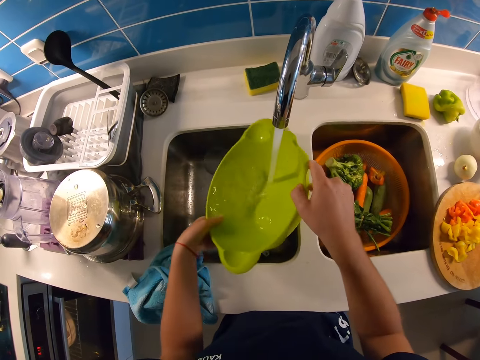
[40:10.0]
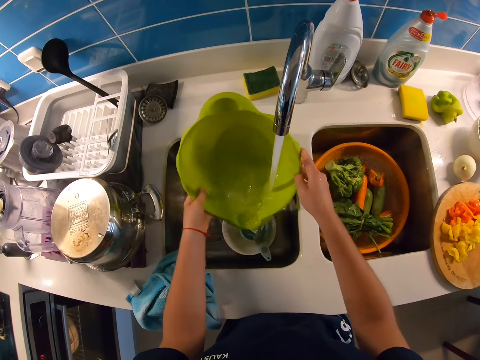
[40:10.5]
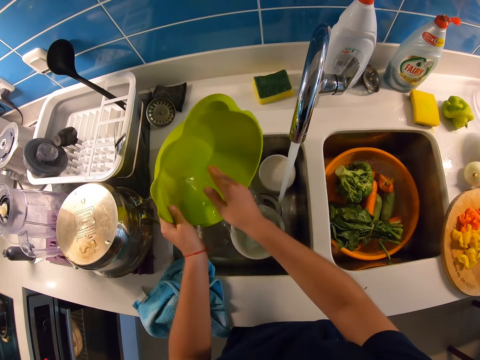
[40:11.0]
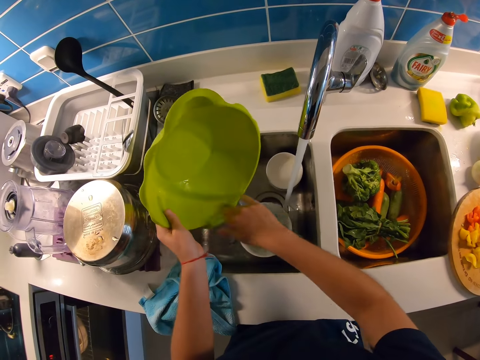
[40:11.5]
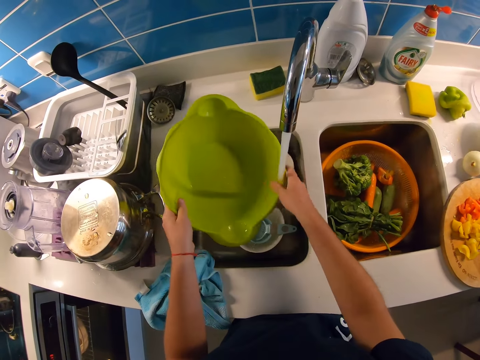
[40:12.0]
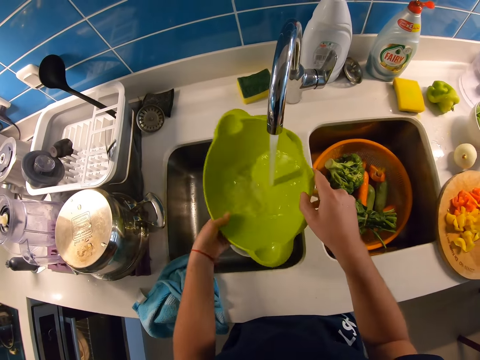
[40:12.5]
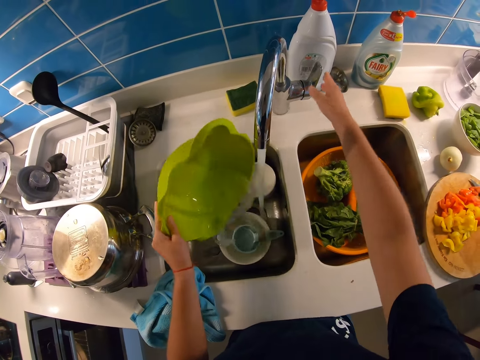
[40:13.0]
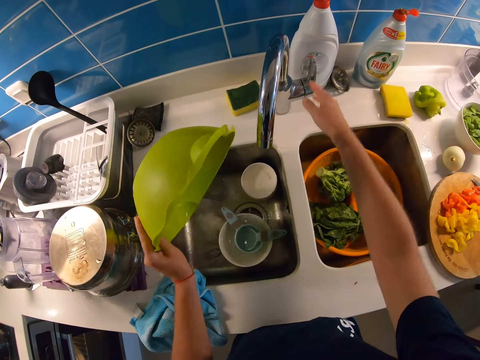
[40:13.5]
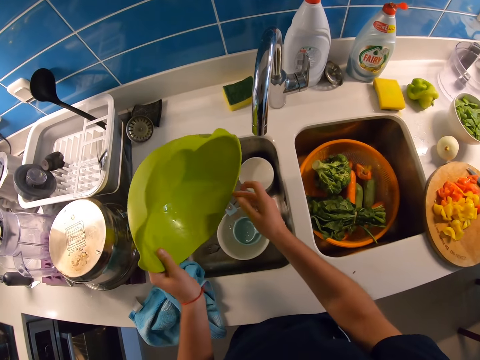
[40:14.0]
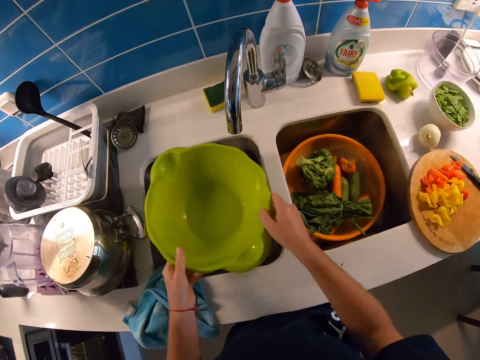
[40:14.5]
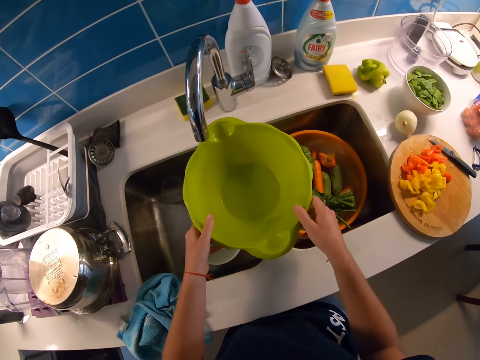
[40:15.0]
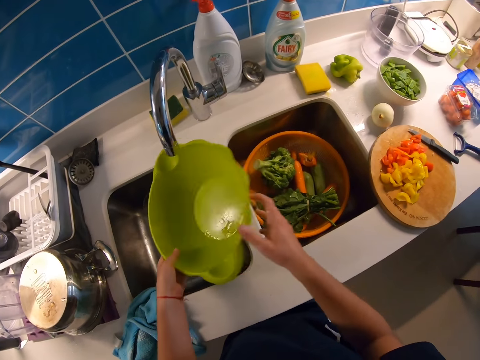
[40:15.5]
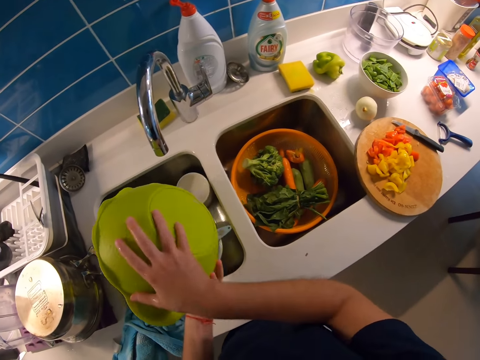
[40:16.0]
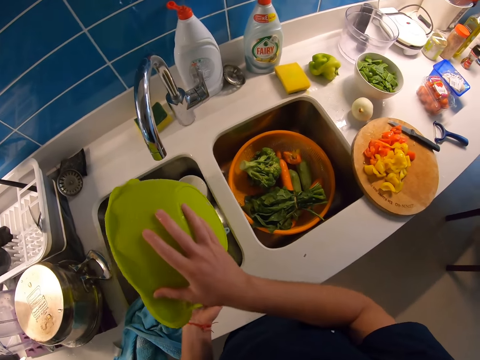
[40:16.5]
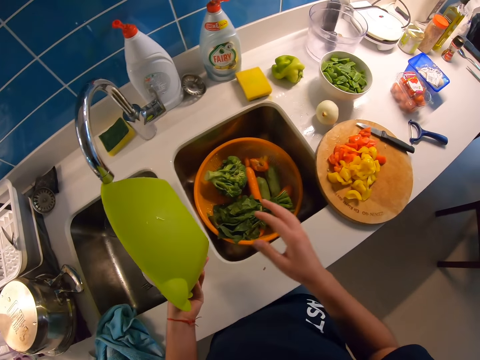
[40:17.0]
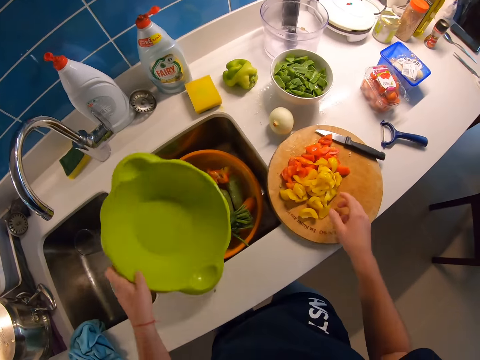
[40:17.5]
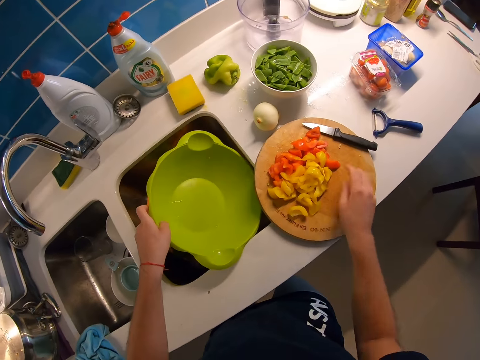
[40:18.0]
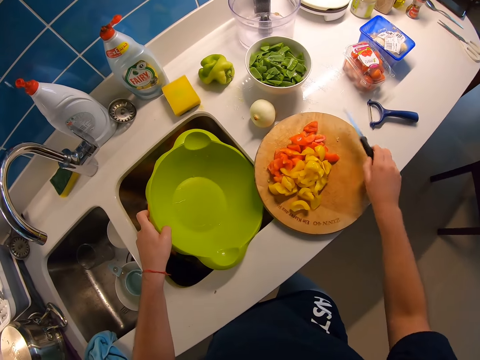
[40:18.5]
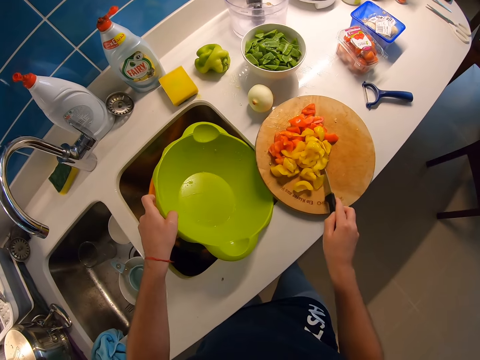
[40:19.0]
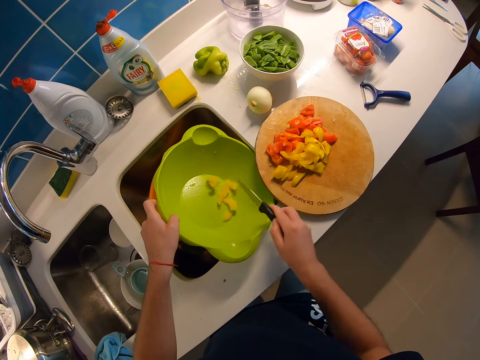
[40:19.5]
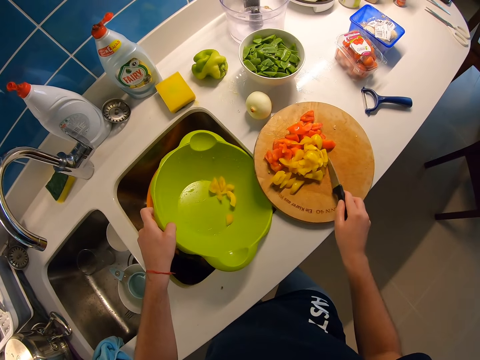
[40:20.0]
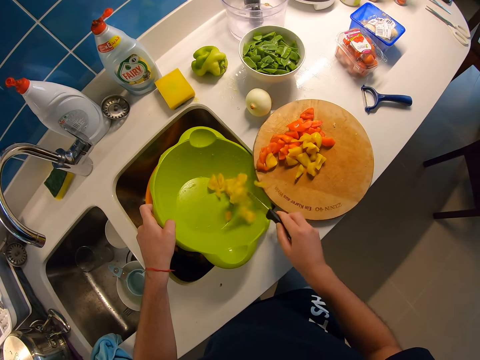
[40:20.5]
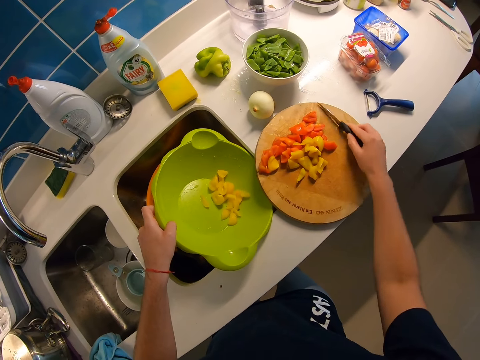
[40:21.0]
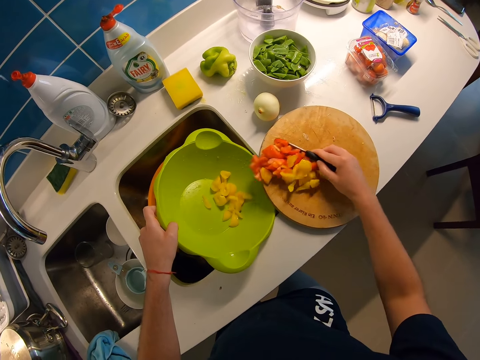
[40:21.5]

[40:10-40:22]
The camera wearer turns off the tap valve with her right hand. She holds the bowl with both hands. She pours extra water from the basin. She turns the bowl with both hands. She places the bowl under the chopping board with her left hand. She picks up the knife with her right hand. She glides the hot pepper into the bowl with the knife.

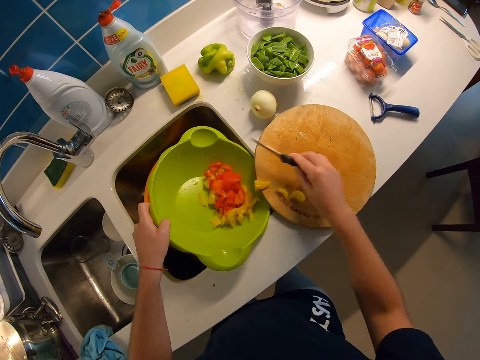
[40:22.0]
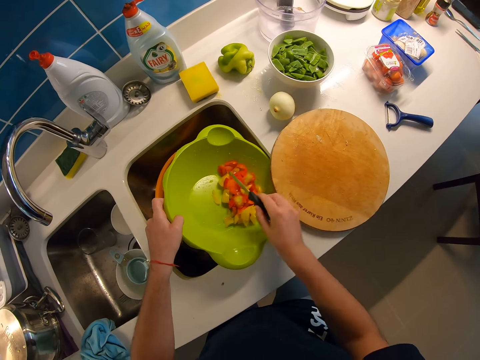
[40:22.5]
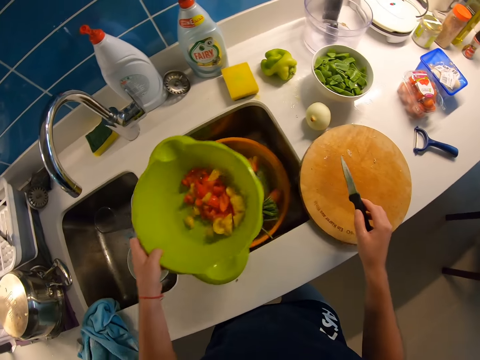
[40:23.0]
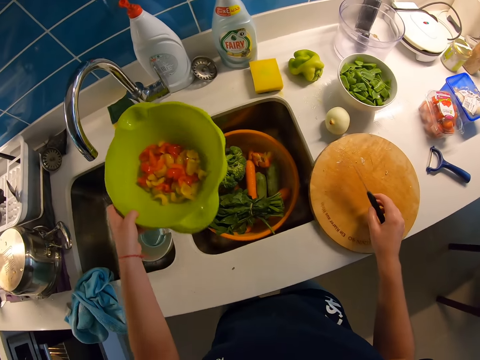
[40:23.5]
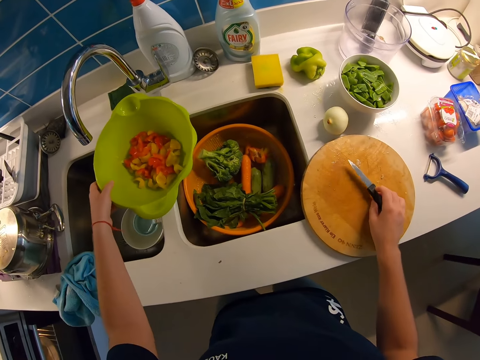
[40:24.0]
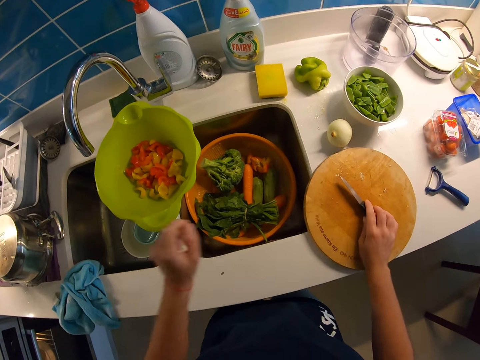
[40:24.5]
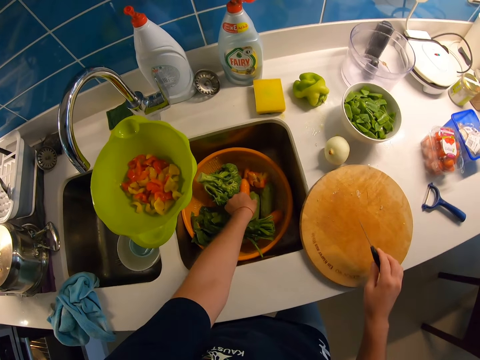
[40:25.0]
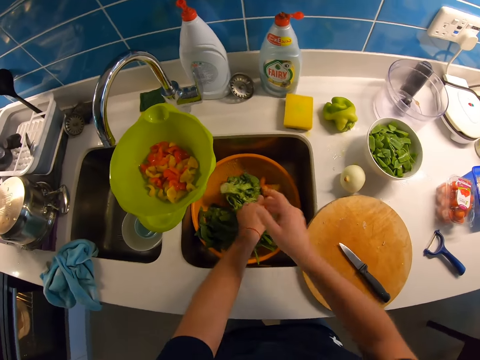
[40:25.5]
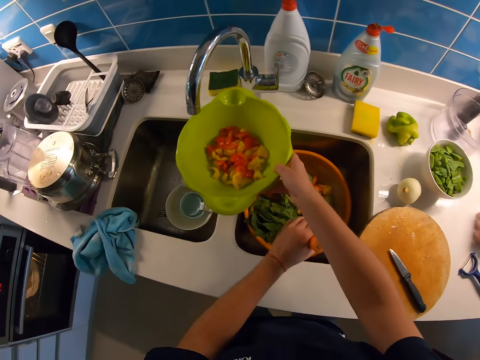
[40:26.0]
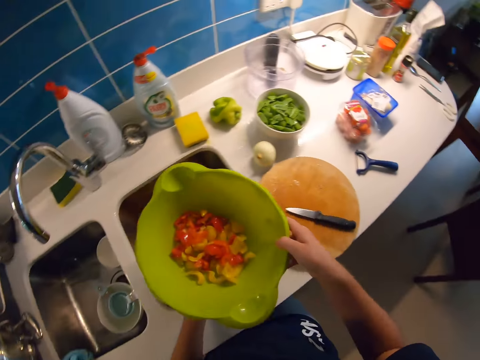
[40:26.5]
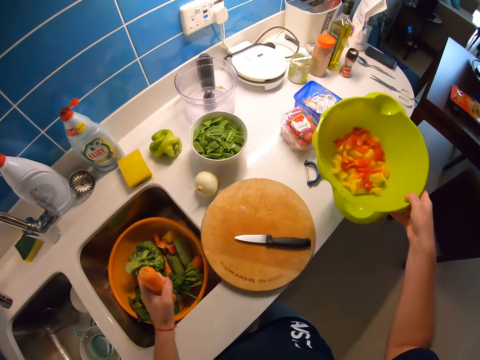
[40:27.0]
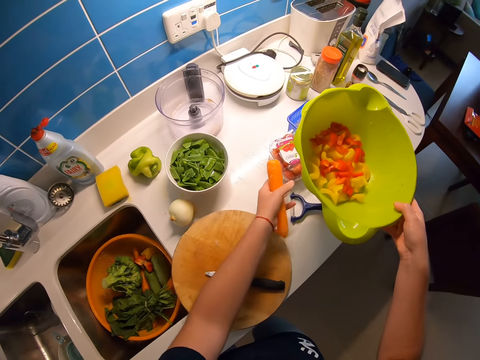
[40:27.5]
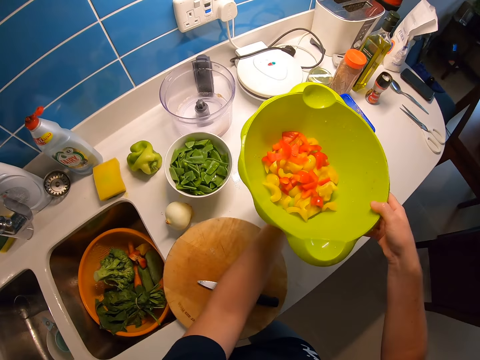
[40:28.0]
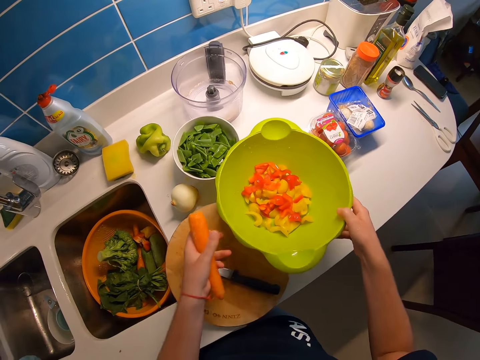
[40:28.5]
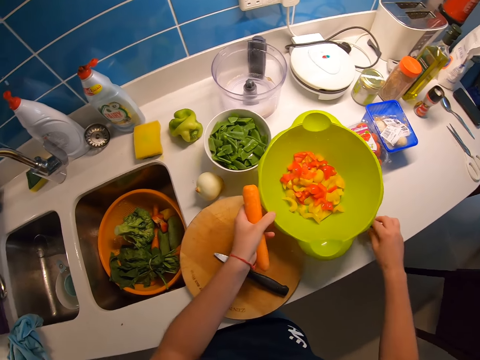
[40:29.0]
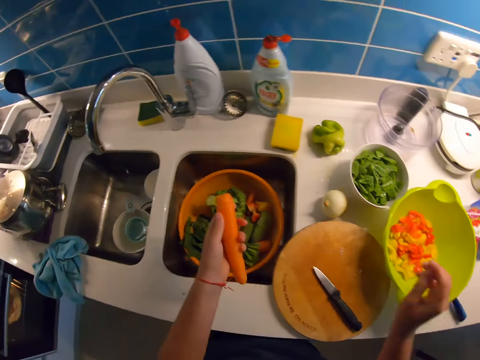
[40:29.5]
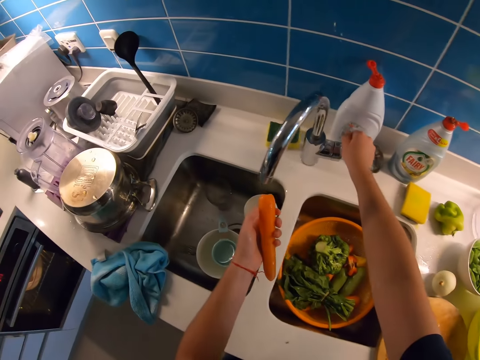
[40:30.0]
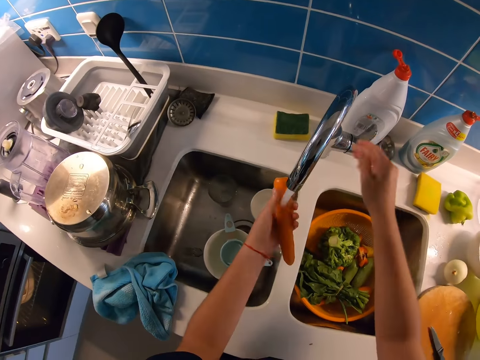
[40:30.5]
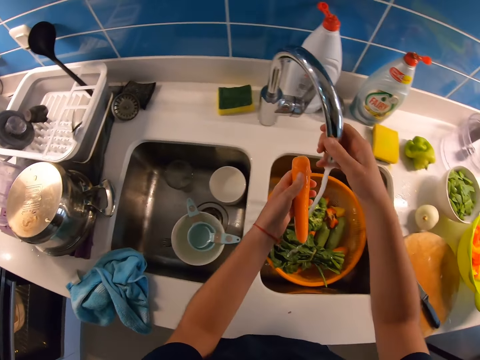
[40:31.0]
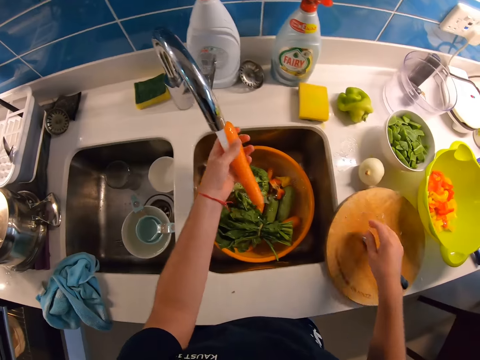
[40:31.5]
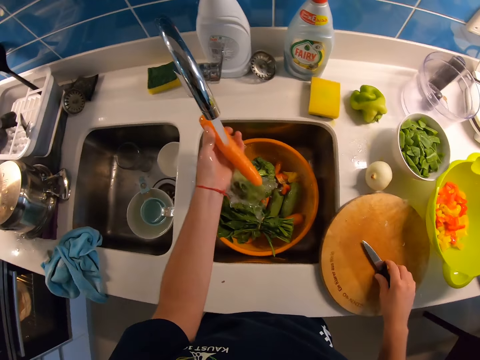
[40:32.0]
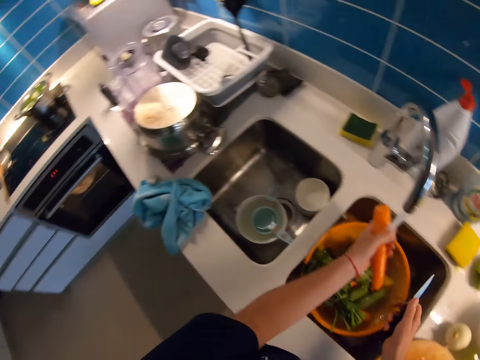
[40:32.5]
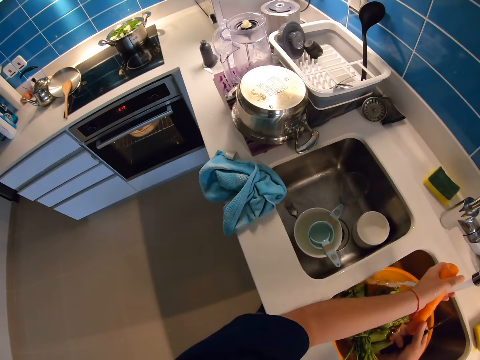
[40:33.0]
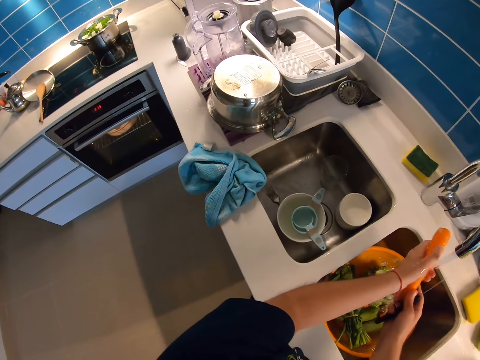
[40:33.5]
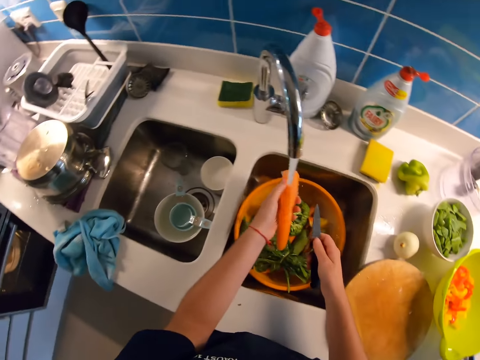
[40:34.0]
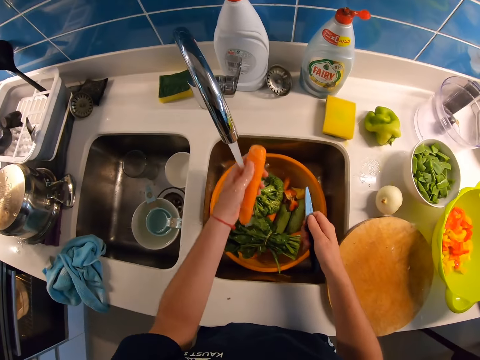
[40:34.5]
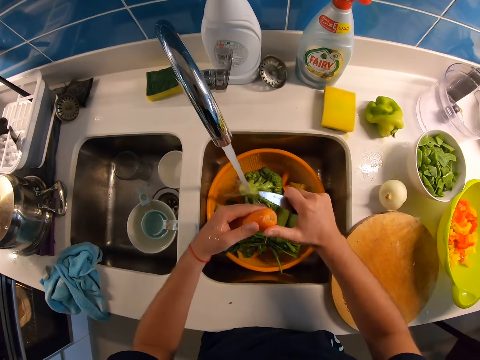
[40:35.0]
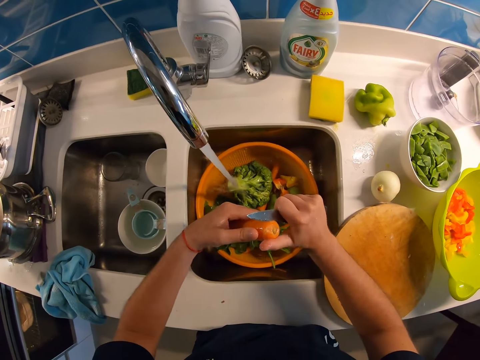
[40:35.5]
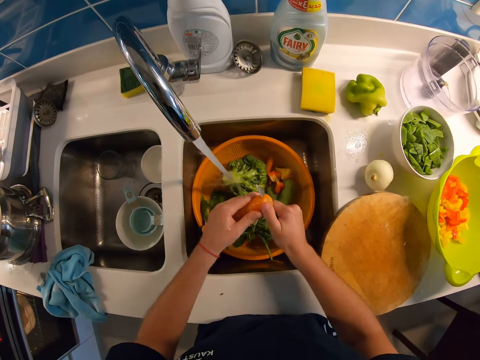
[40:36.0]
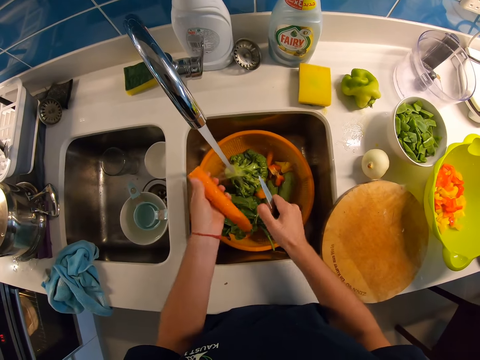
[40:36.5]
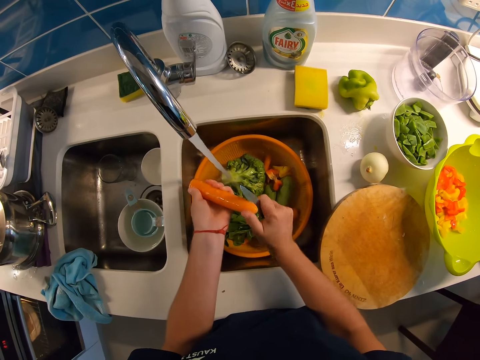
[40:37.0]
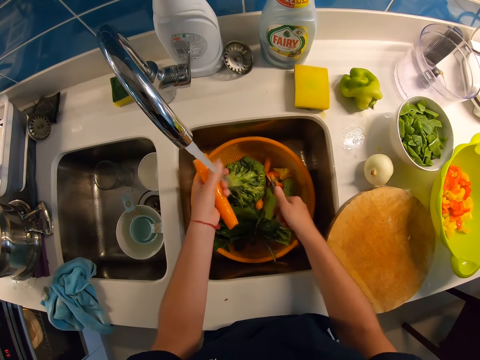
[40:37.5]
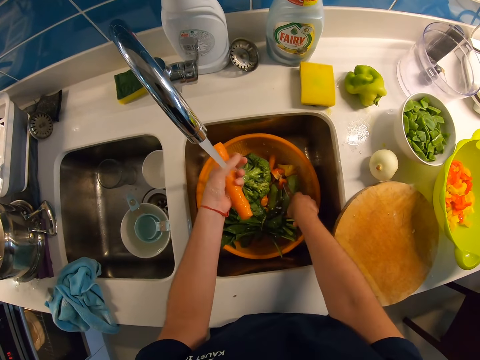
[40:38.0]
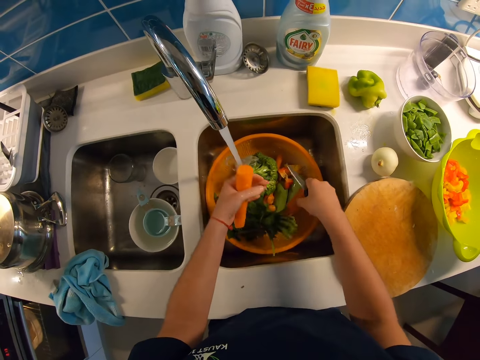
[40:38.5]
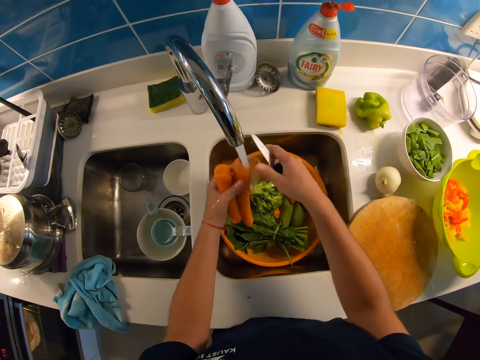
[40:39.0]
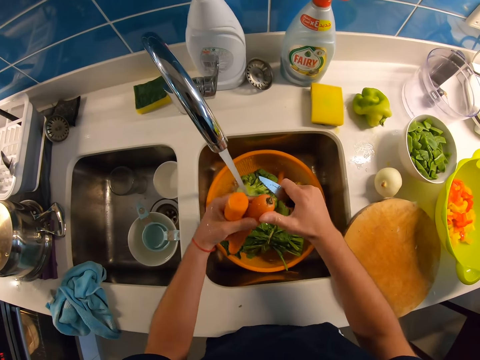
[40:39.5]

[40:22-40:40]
The camera wearer moves the bowl away from the chopping board. She shakes the bowl with her left hand. She places the bowl on the sink. She rests the knife on the chopping board. She picks a carrot from the bowl in the sink basin. She moves the bowl with her right hand. She lifts the basin. She shifts the box of strawberries or grapefruits with her left hand. She shifts the kitchen scraper. She drops the bowl on the kitchen cabinet. She places the carrot under the tap. She turns on the tap valve with her right hand. She shifts the tap aerator with her right hand. She washes the carrot with her left hand. She picks up the knife with her right hand. She cuts the head of the carrot. She cuts the bottom side of the carrot. She picks a carrot from the bowl with her right hand. She places the carrot under the tap water. She washes the carrot. She cuts off the carrot head with the knife.
